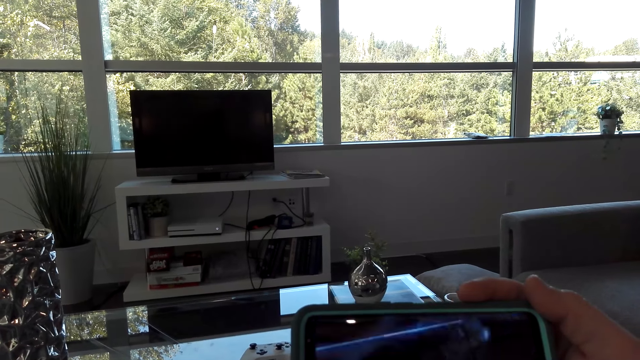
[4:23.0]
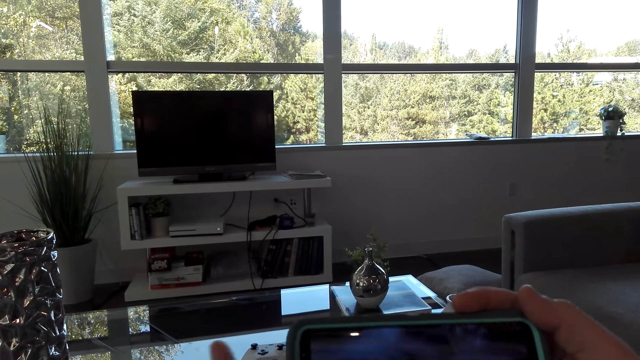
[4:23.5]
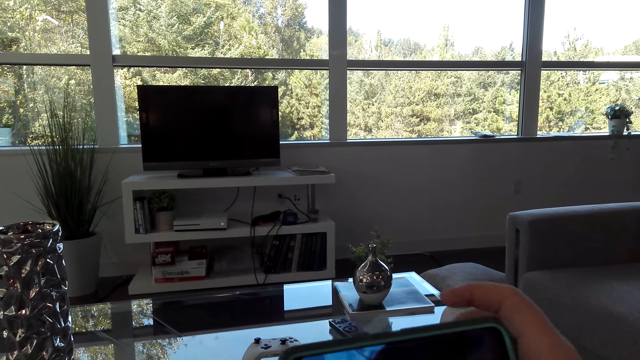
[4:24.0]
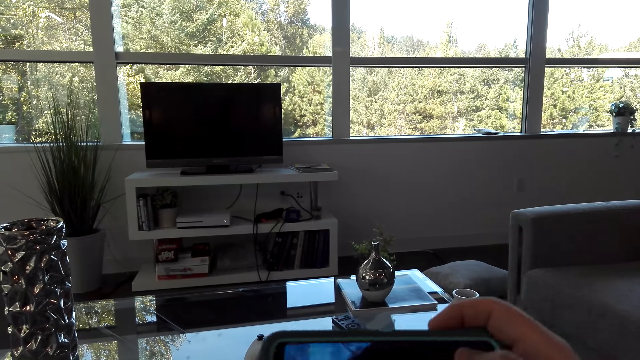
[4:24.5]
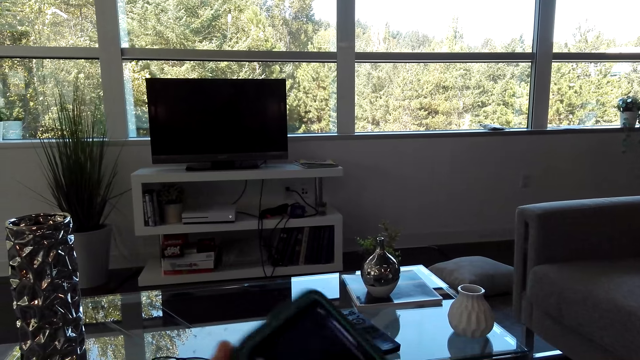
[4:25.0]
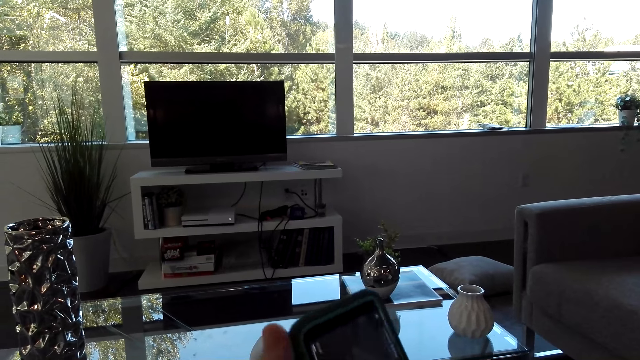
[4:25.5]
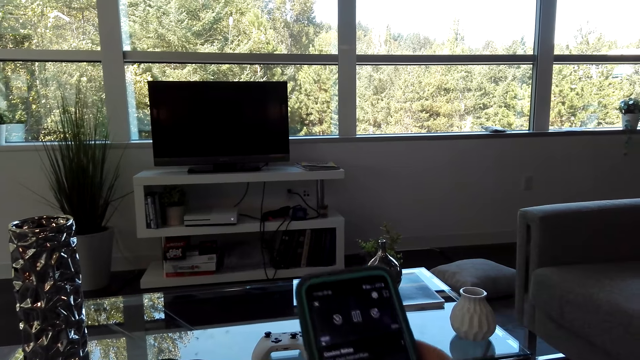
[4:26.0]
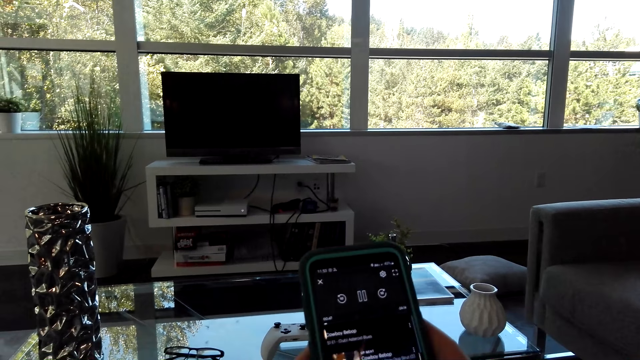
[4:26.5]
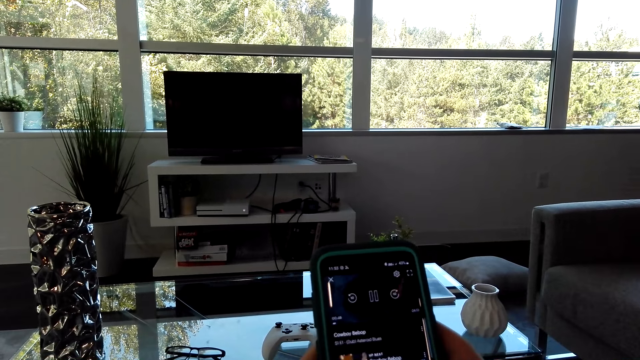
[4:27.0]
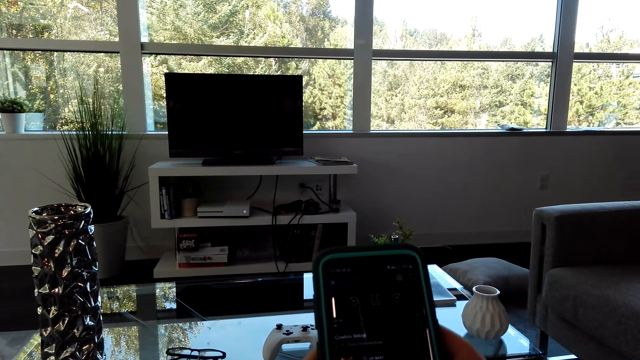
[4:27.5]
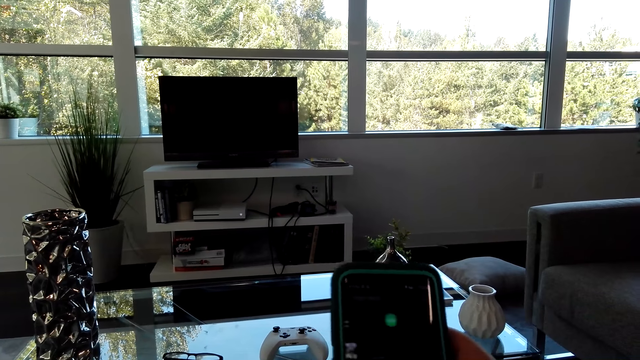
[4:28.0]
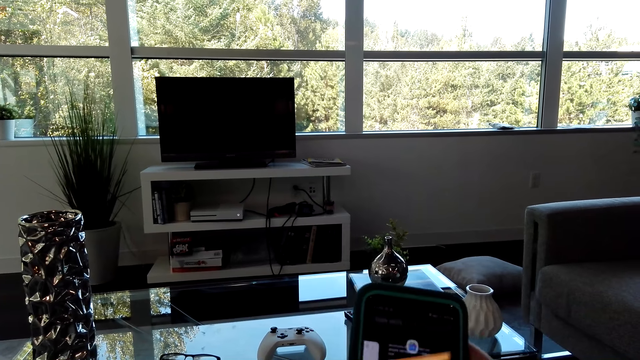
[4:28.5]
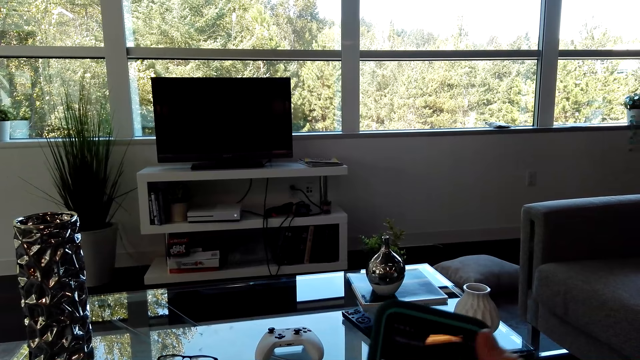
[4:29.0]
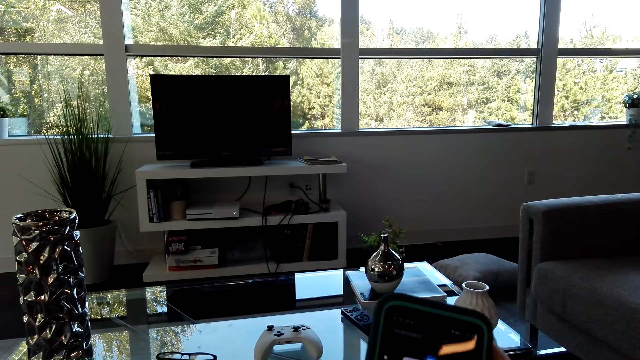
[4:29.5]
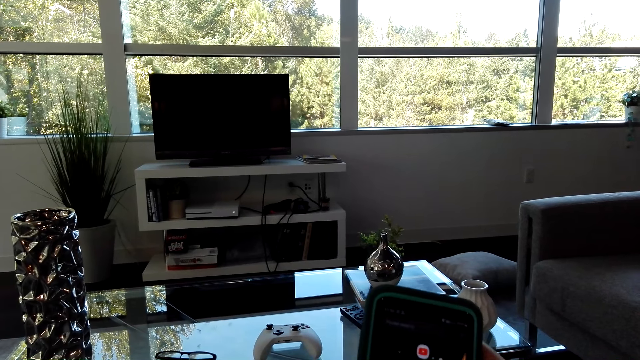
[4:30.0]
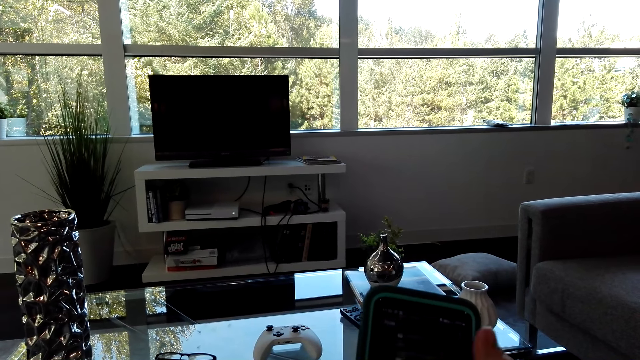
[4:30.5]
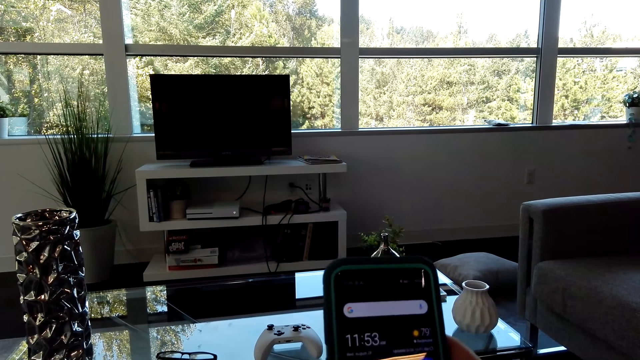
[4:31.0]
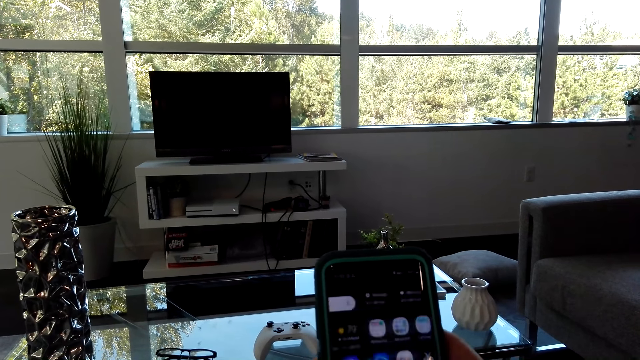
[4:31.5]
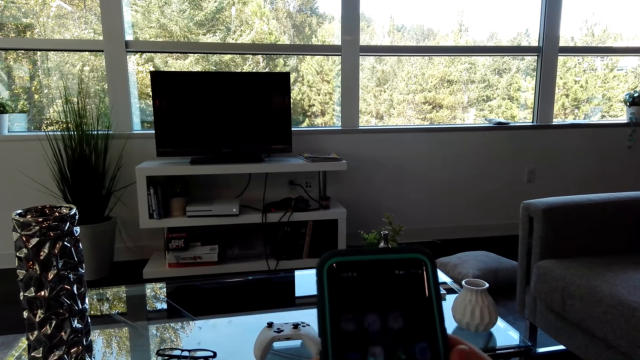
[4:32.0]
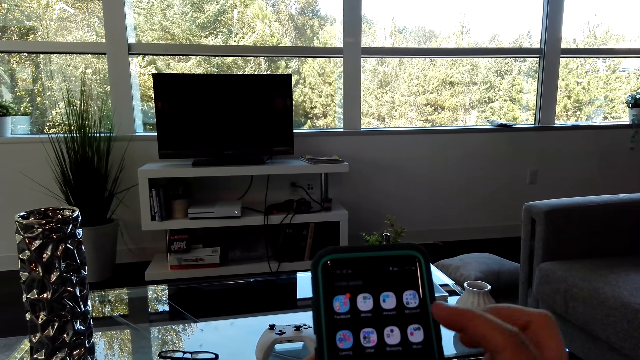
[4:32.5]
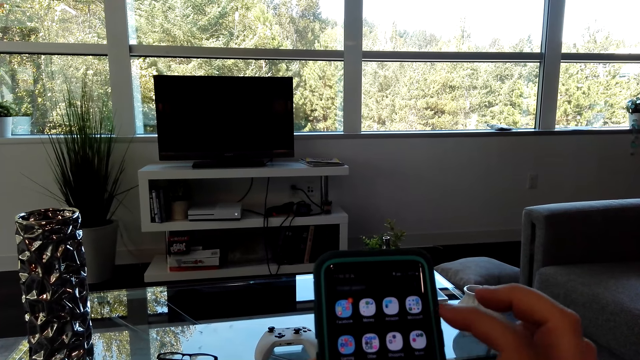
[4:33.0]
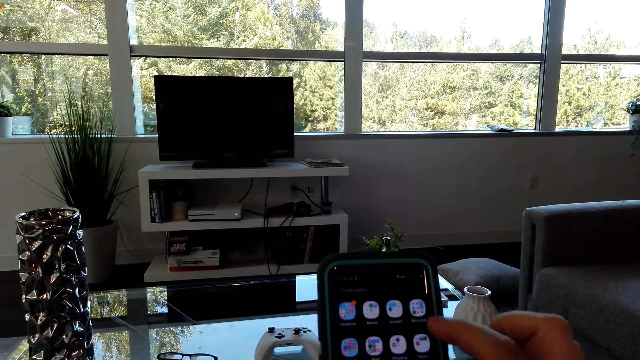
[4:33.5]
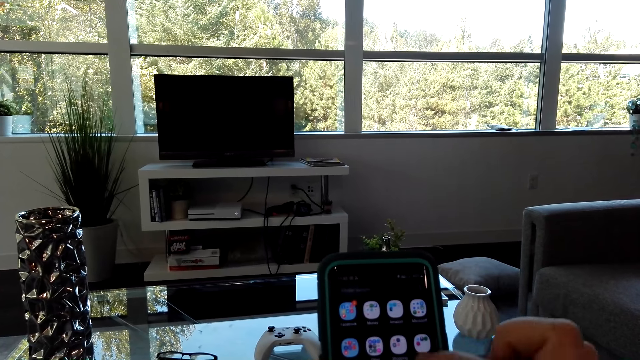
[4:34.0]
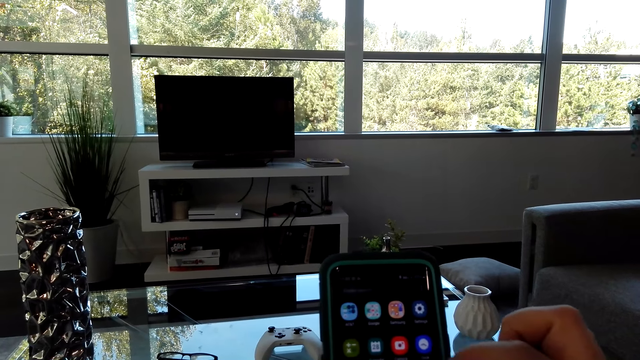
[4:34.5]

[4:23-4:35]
The camera wearer tilts the phone. They scroll the phone.

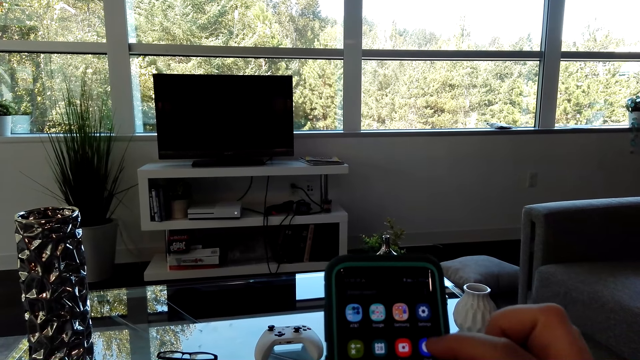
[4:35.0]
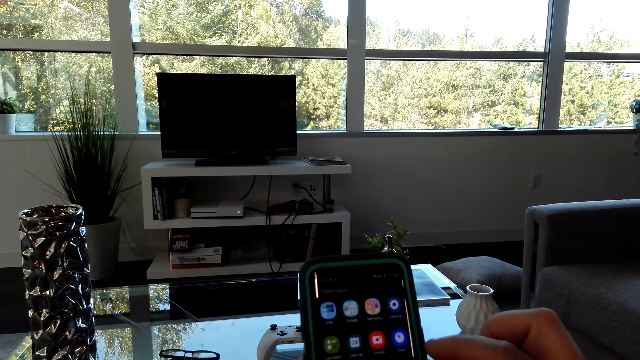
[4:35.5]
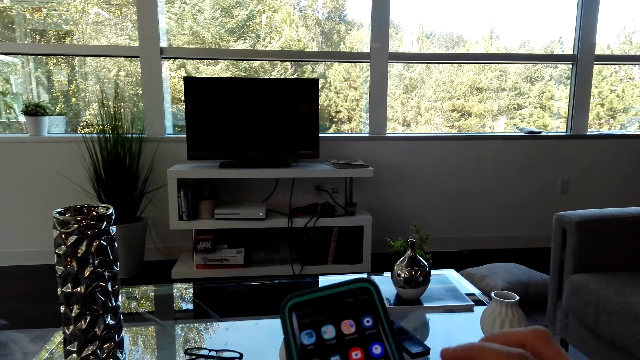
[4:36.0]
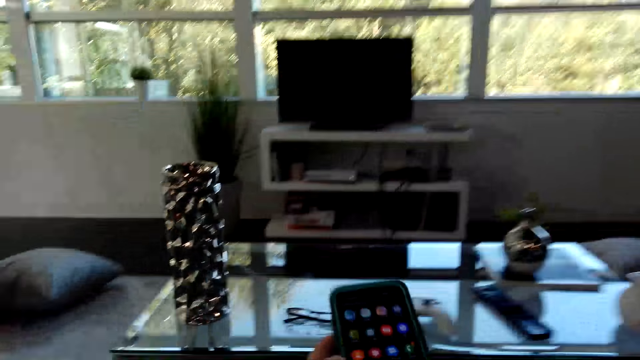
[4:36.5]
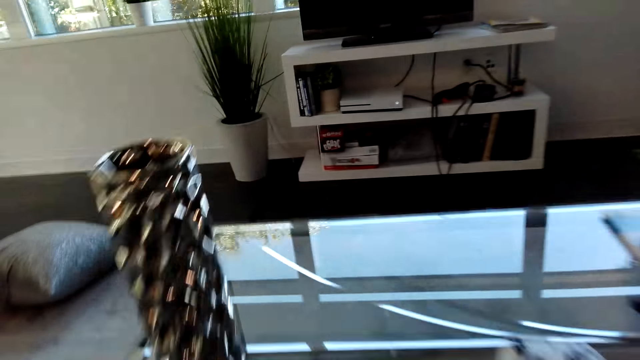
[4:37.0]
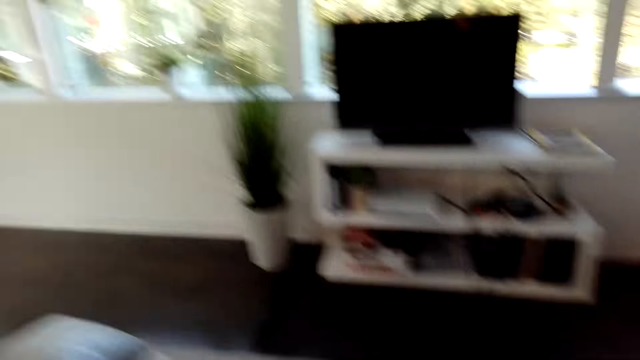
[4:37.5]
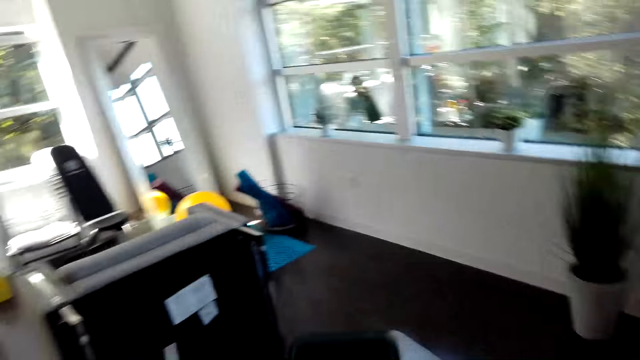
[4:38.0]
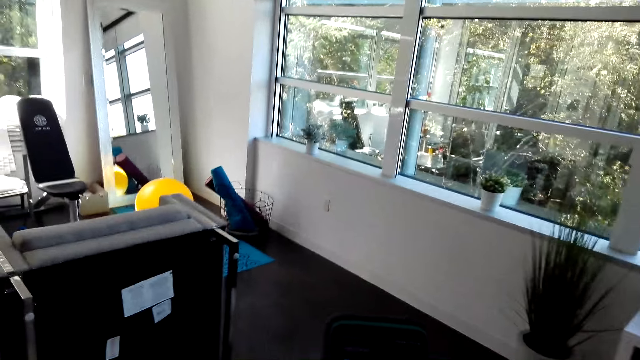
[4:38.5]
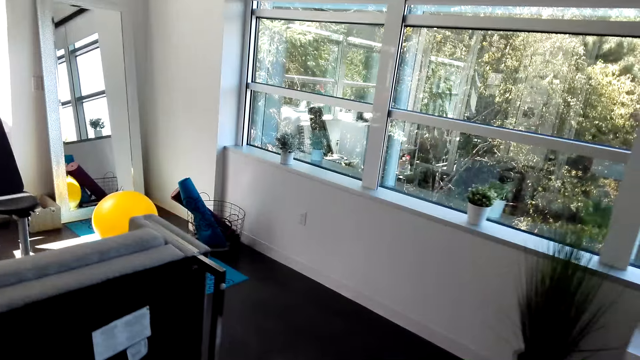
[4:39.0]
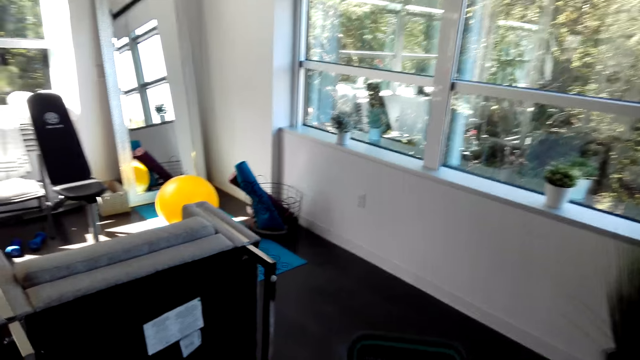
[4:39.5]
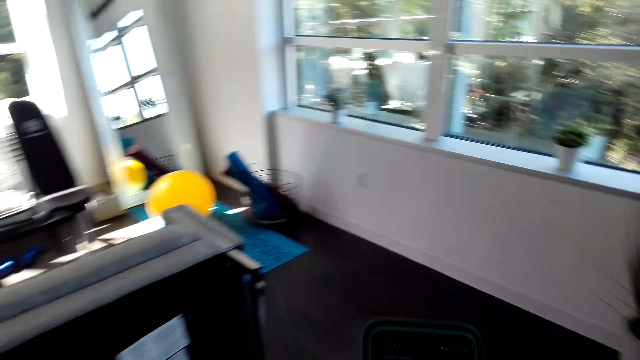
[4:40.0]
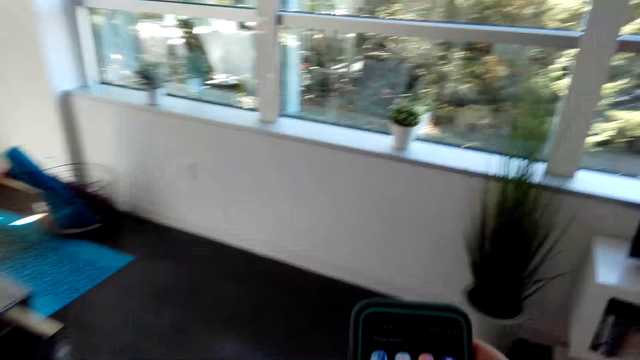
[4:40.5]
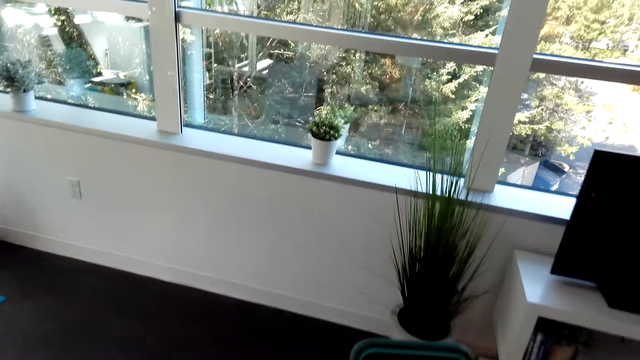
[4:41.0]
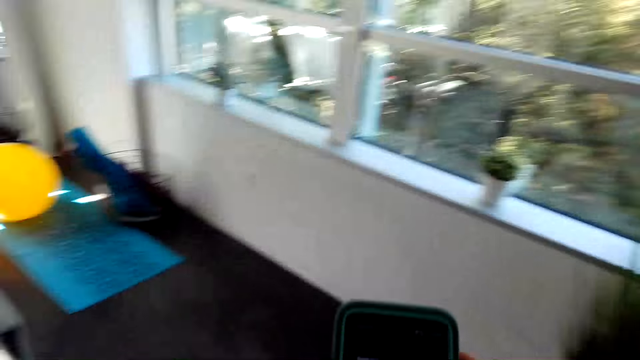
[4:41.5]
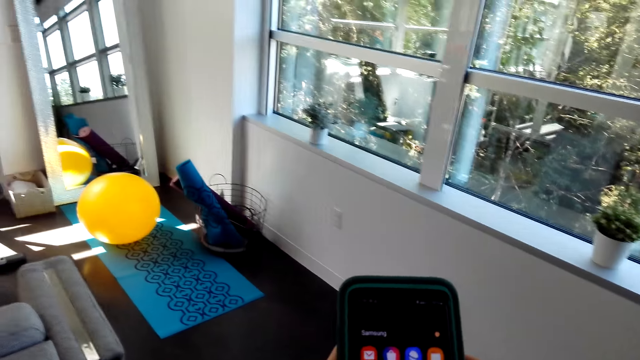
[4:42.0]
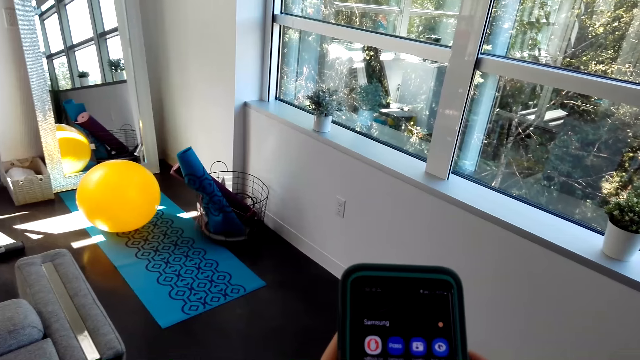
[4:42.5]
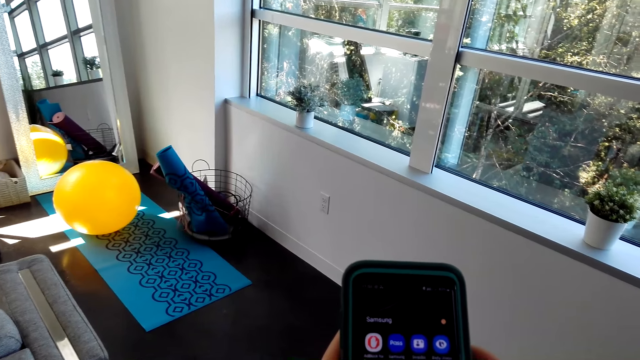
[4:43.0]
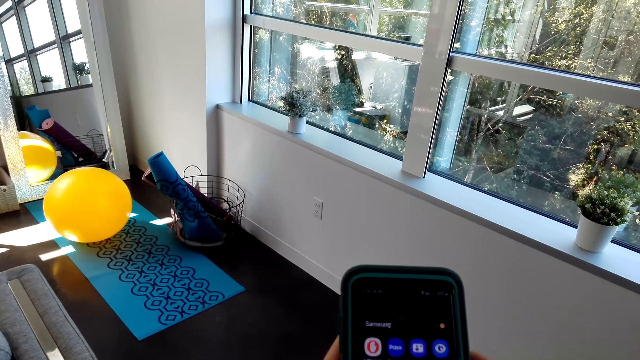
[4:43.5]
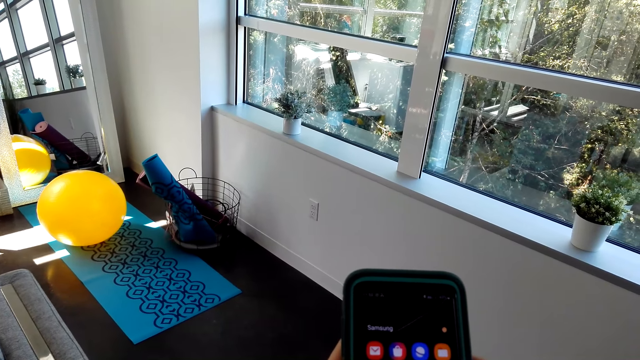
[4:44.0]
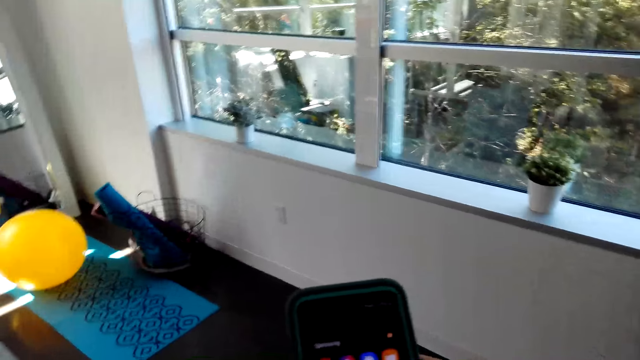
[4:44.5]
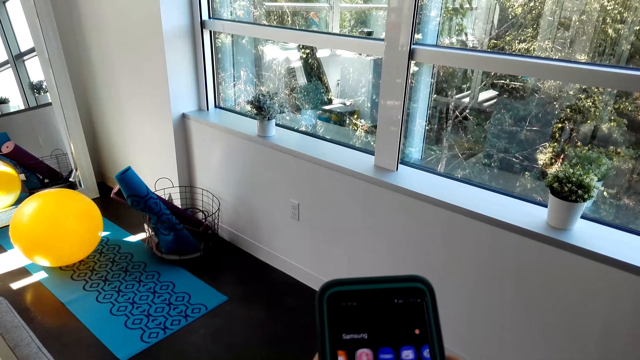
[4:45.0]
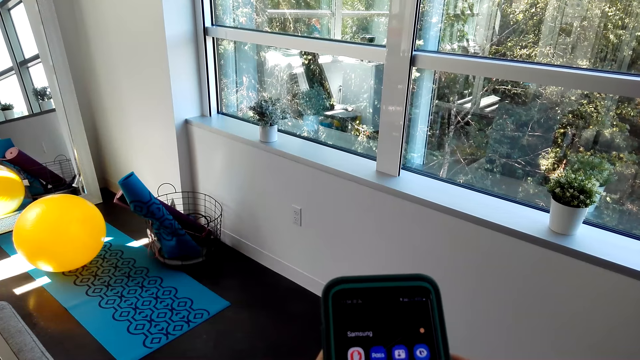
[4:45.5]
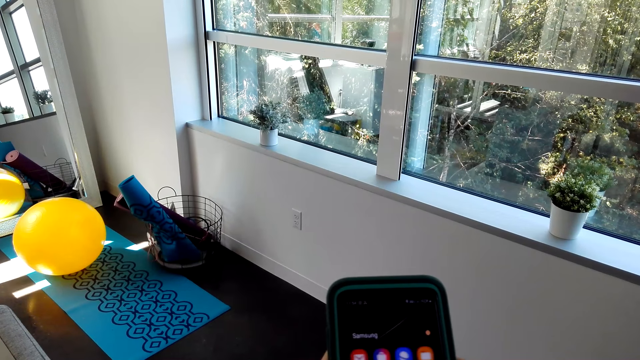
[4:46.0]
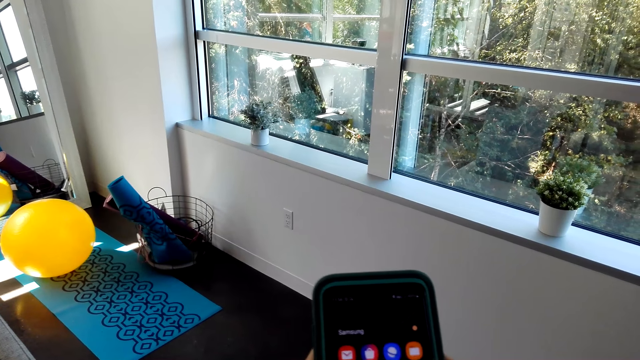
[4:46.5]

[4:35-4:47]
The camera wearer stands. They walk in the house. They look at the phone and scroll the phone.
